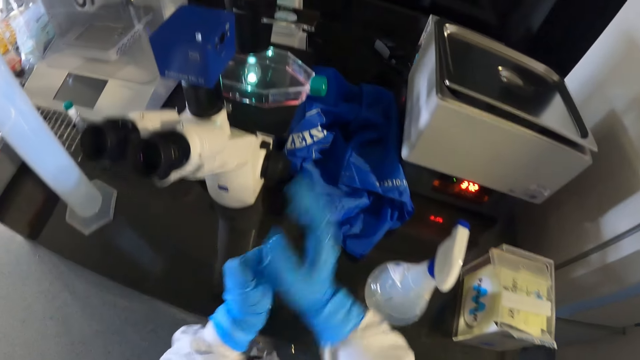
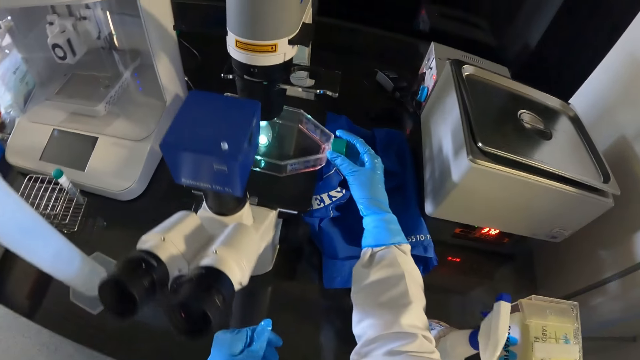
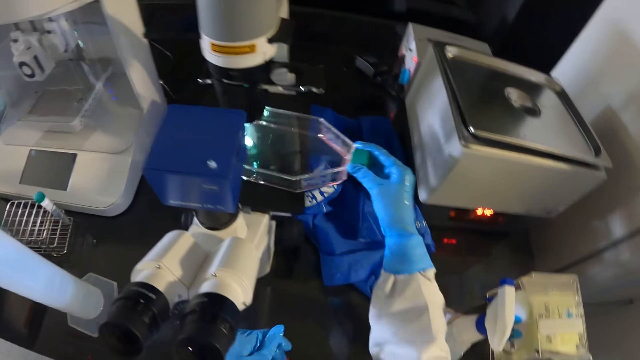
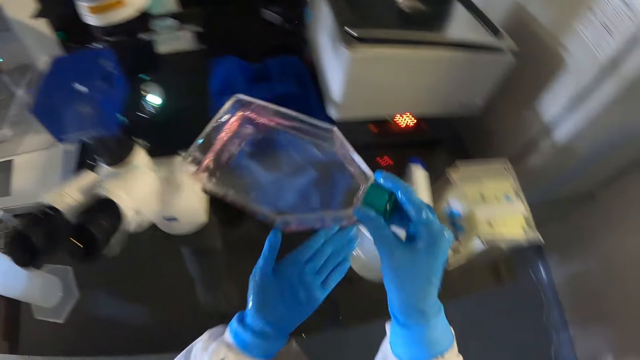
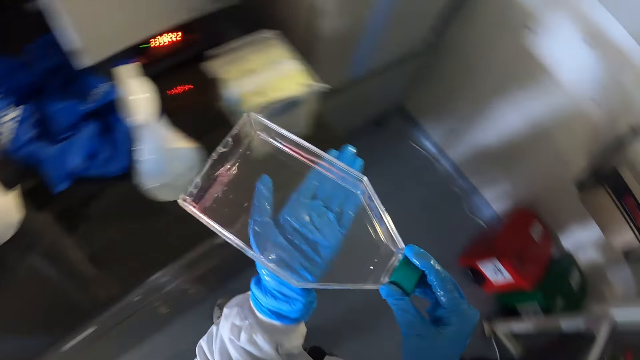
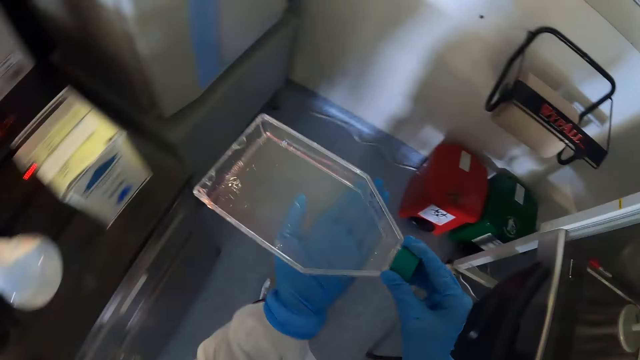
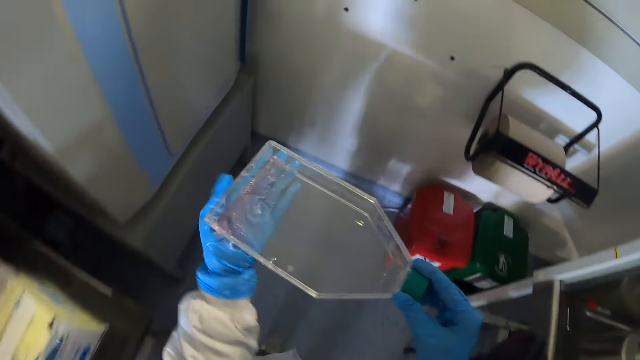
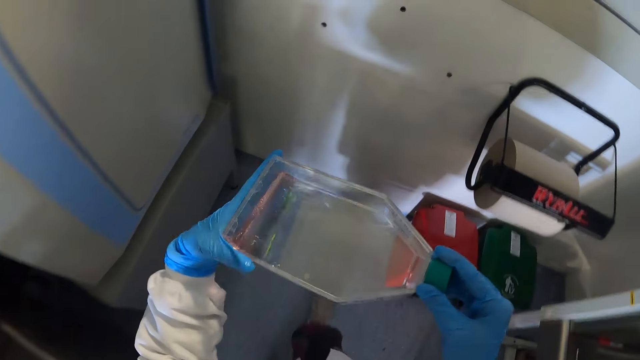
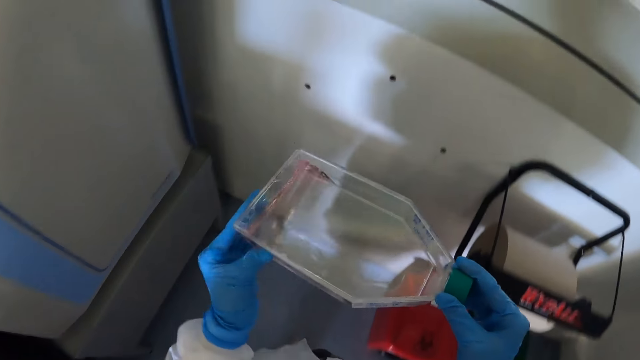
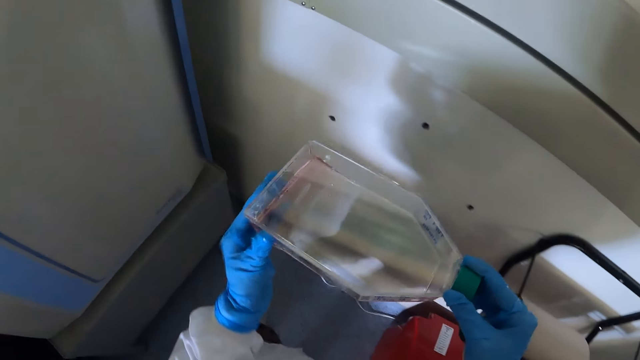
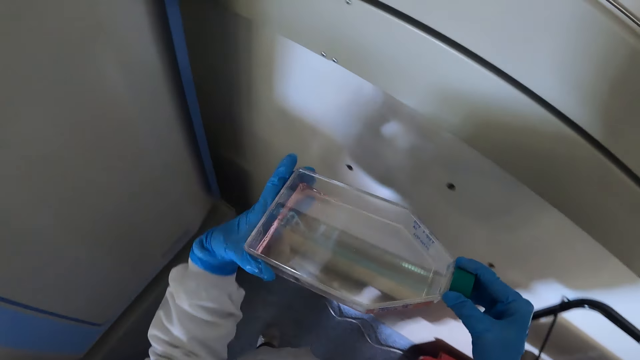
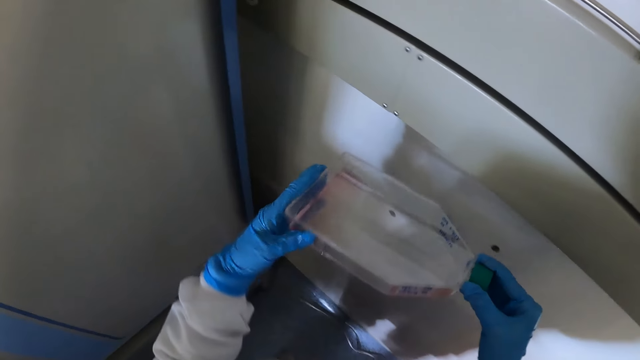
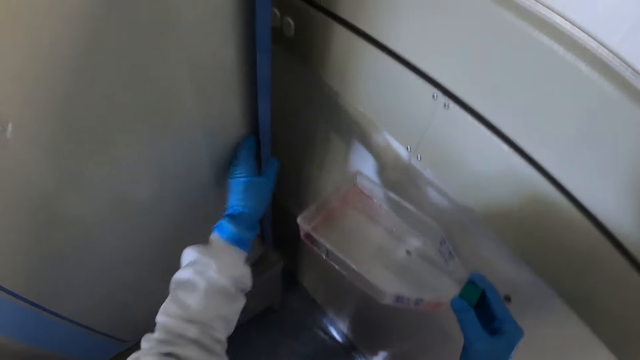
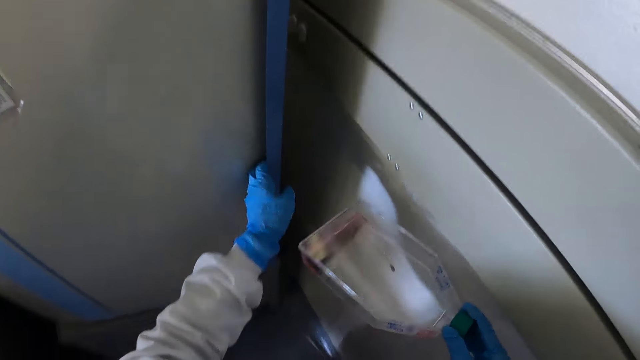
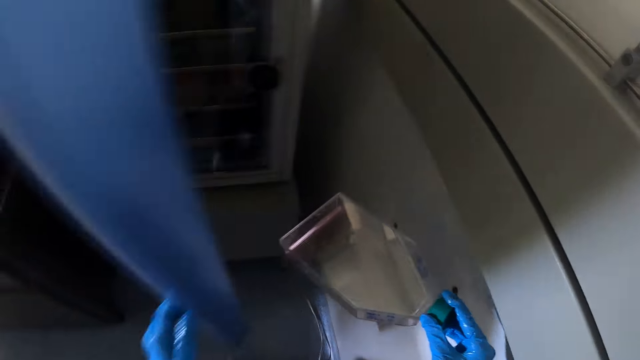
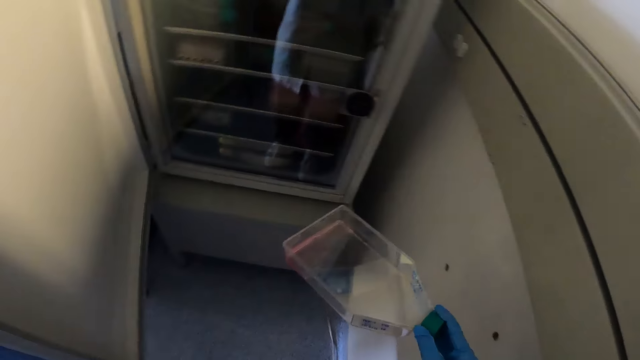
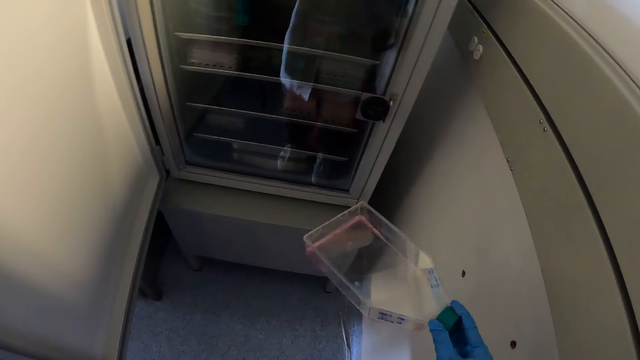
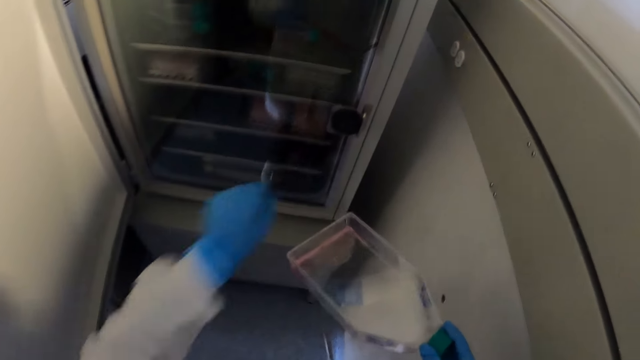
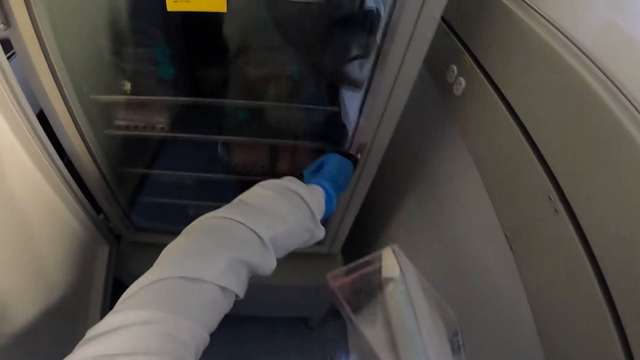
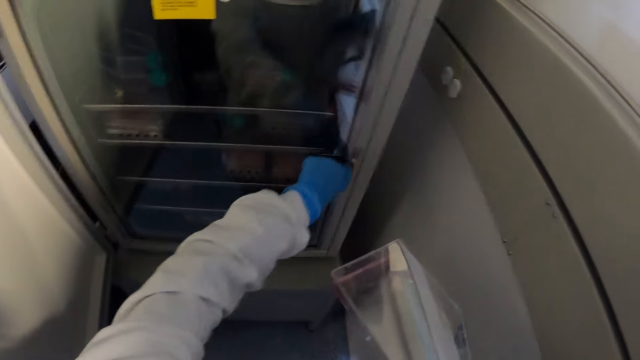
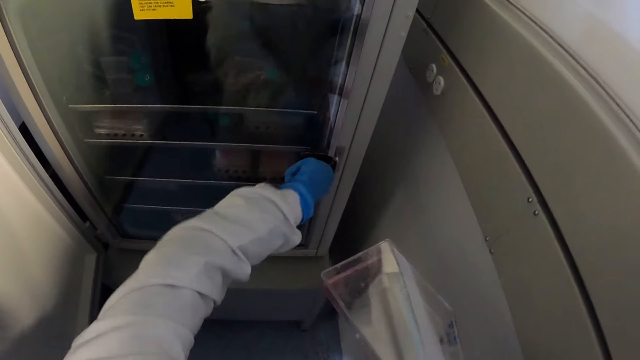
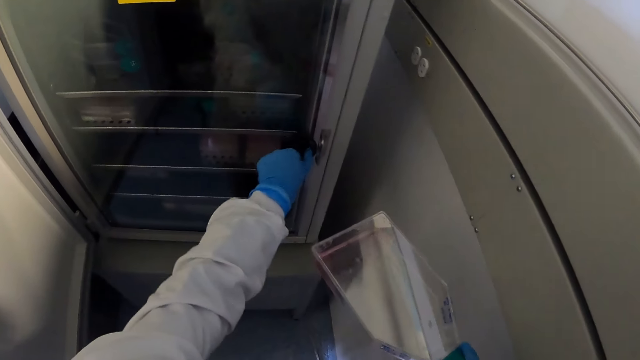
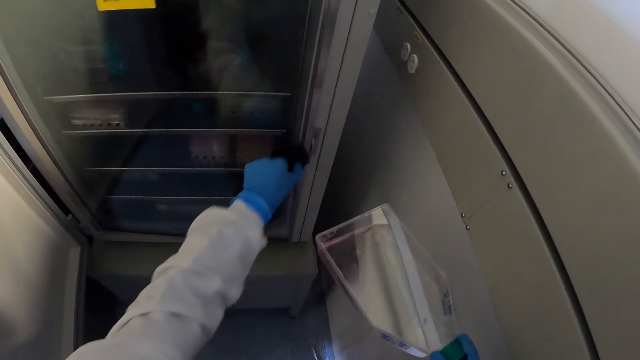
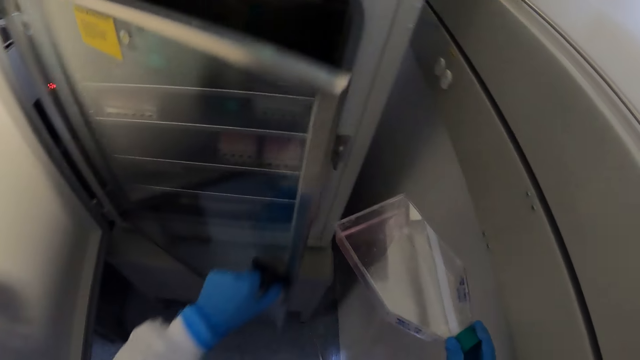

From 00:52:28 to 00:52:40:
The camera wearer picks up the petri dish from the stage of the microscope with her right gloved hand. She rubs the petri dish in her right gloved hand with her left gloved hand. She opens a lab freezer with her left gloved hand. She opens a glass door of the lab freezer with her left gloved hand.

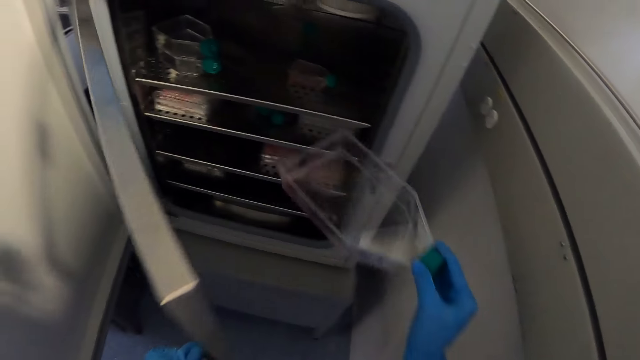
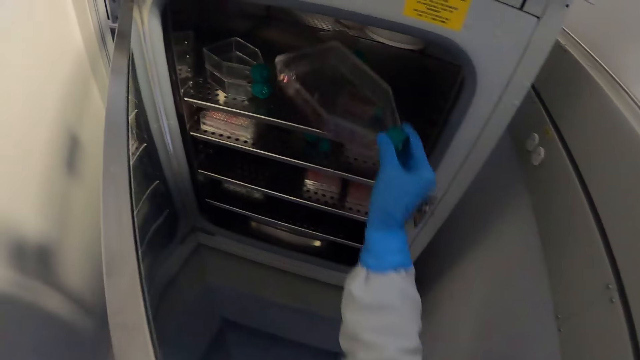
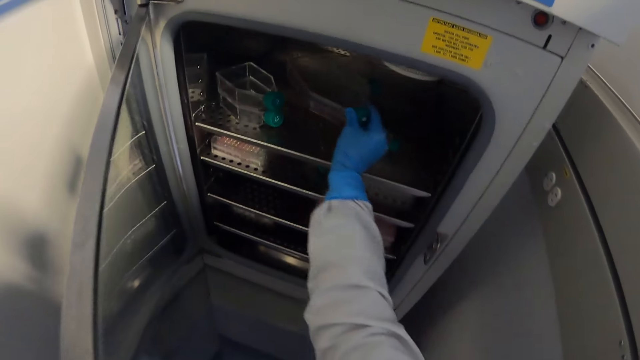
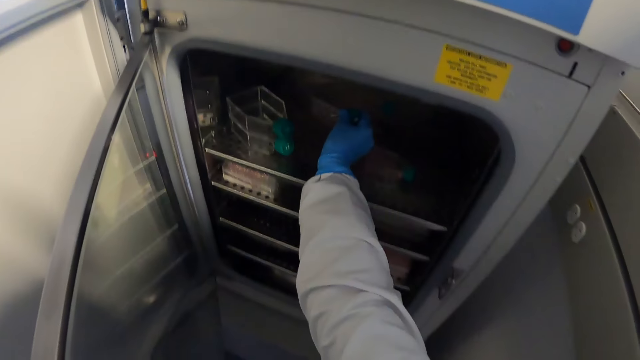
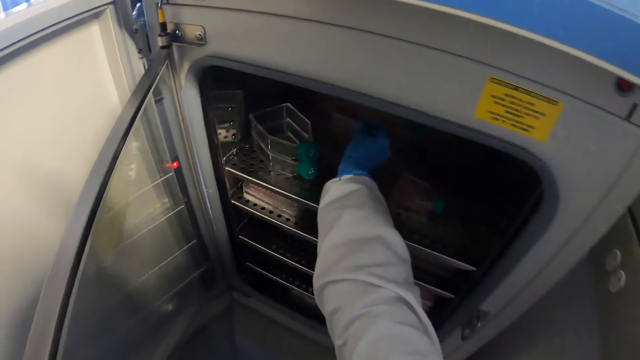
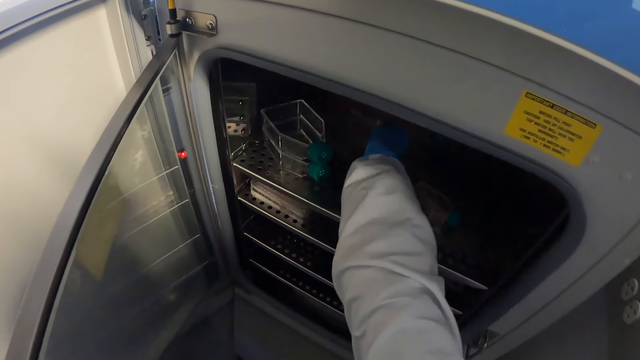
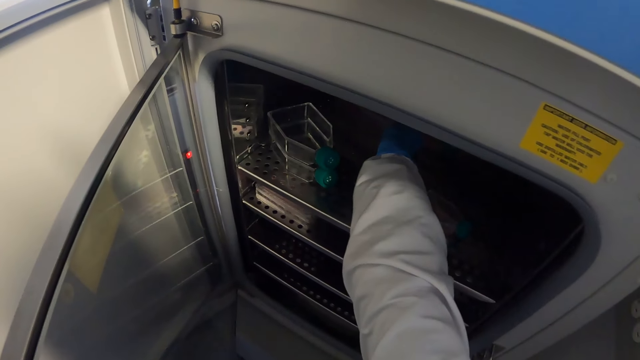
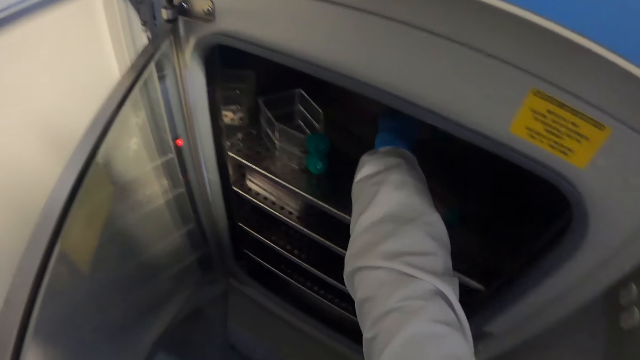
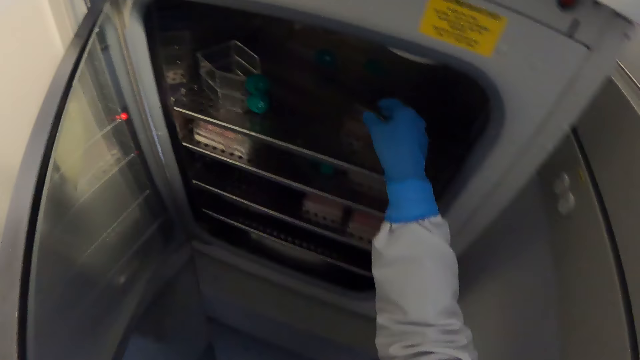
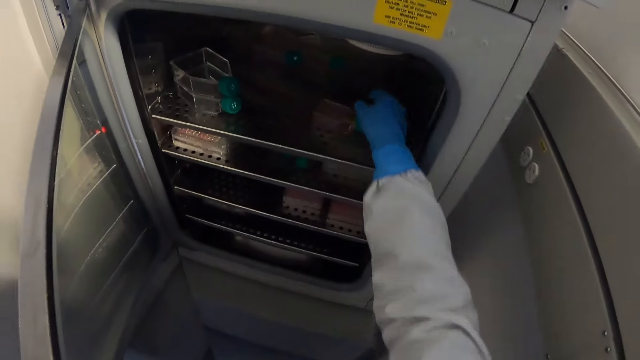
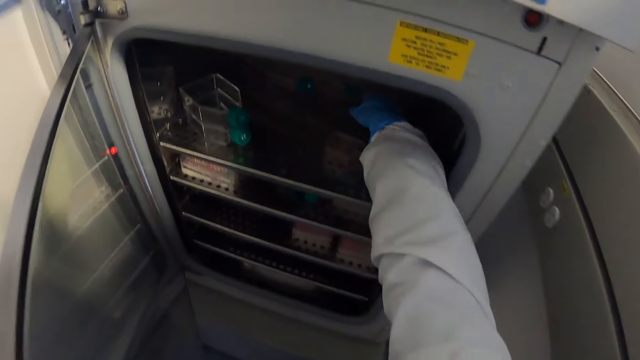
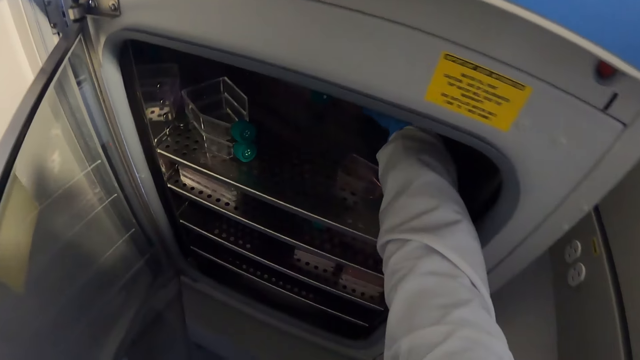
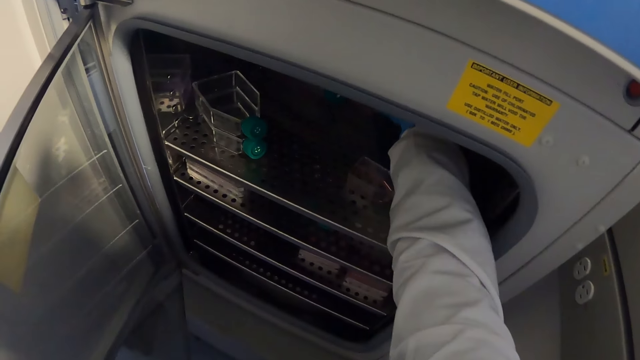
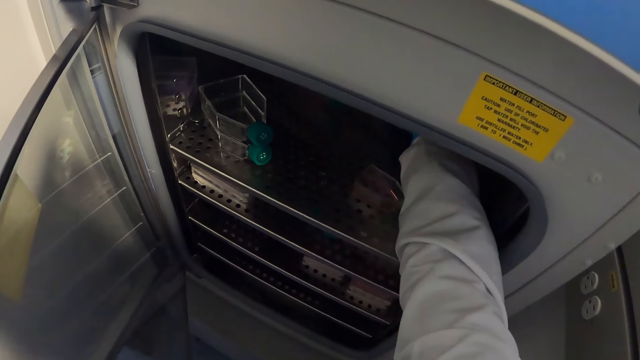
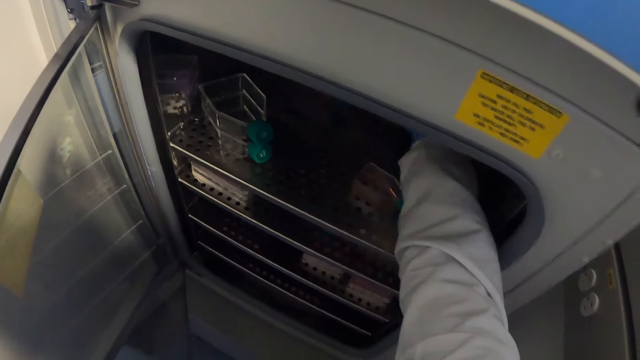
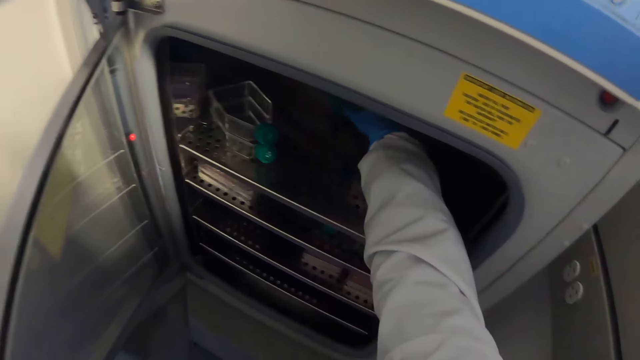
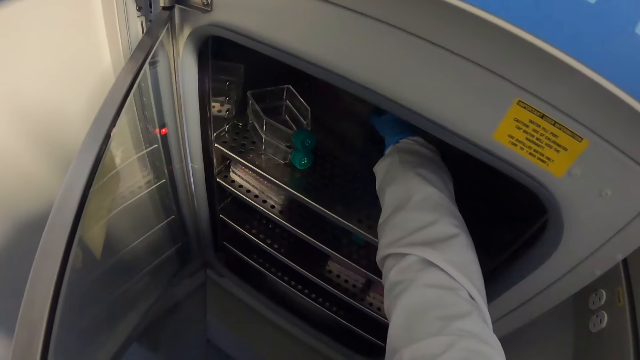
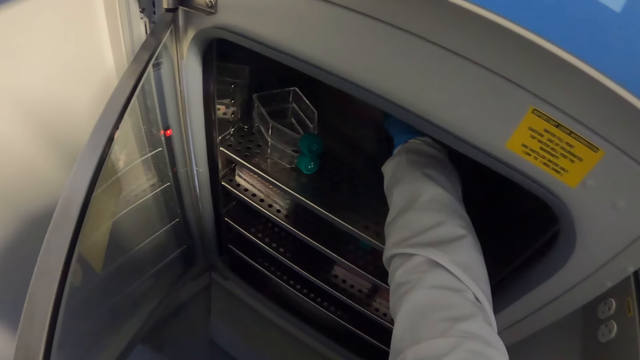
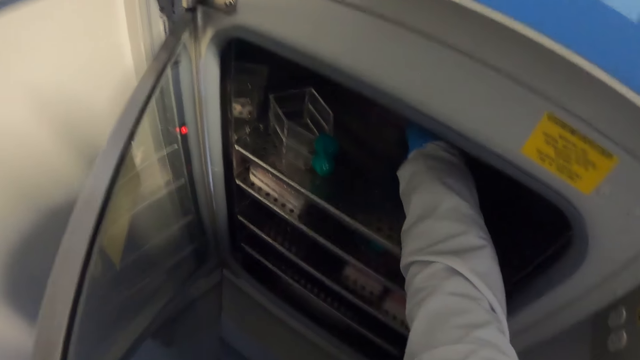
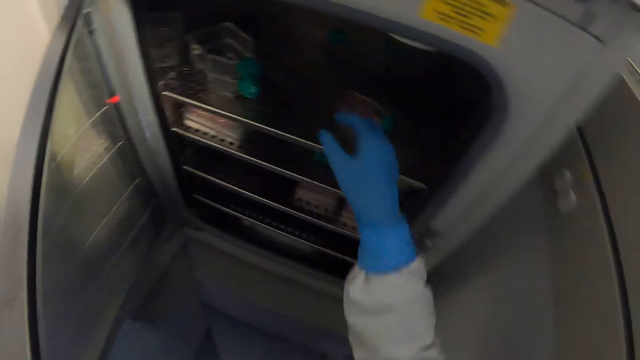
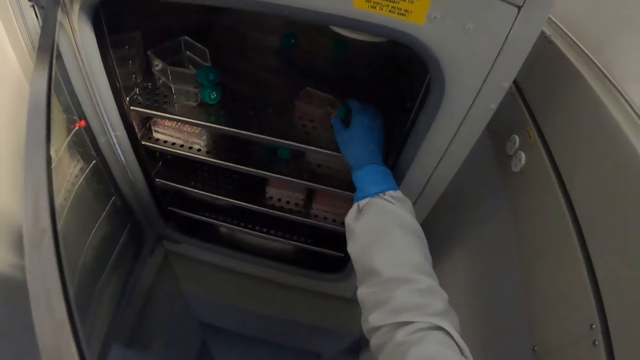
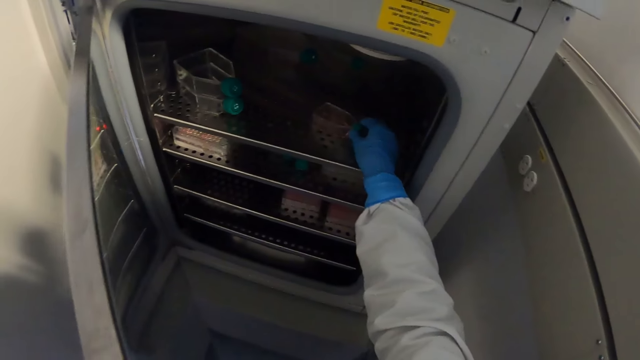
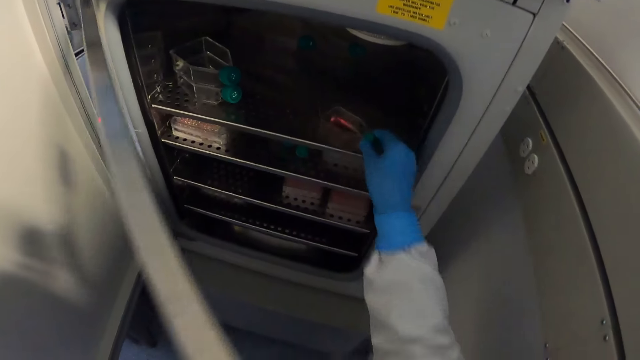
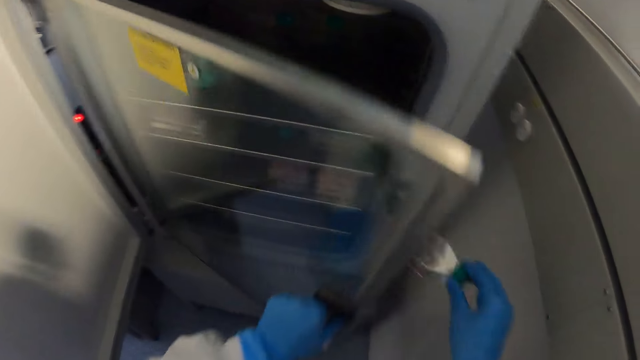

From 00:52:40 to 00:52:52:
The camera wearer drops the petri dish in the lab freezer with her right gloved hand. She picks up a petri dish from the lab freezer with her right gloved hand.
